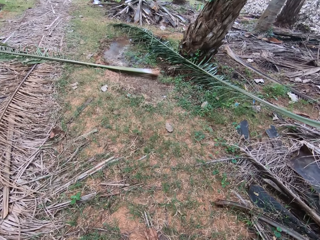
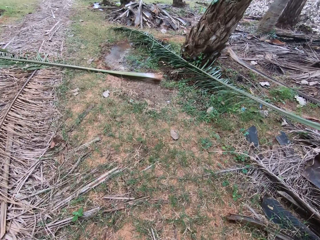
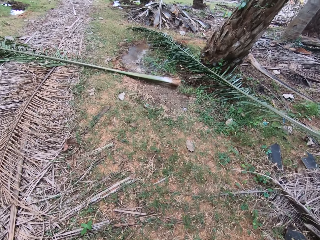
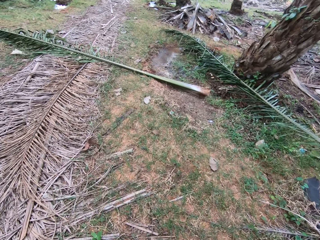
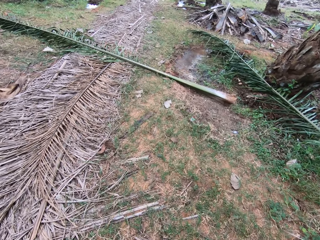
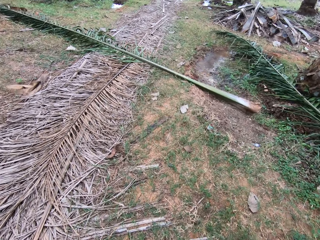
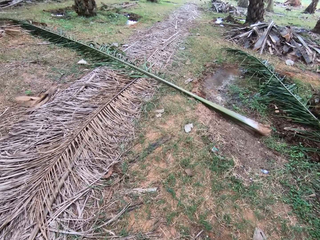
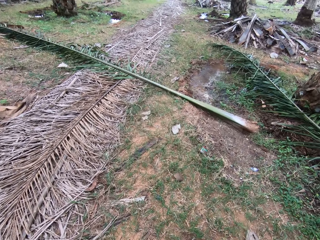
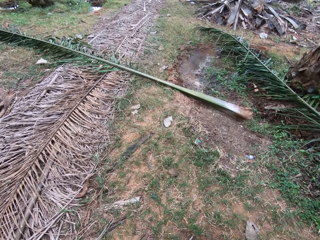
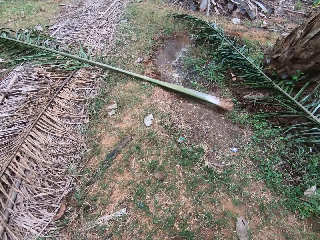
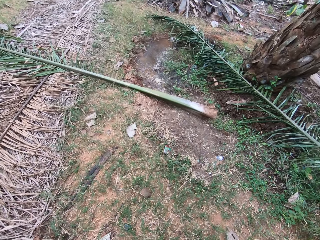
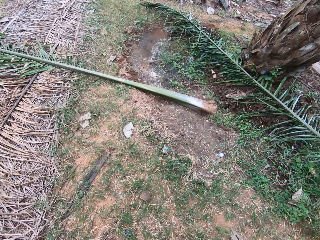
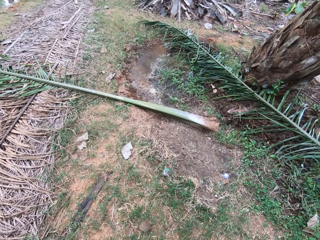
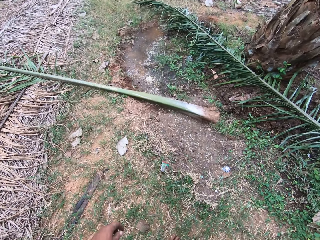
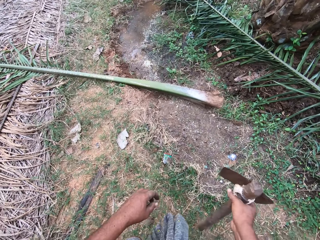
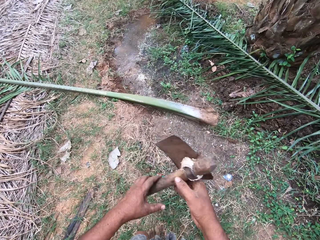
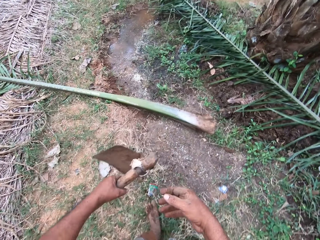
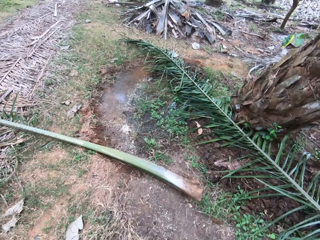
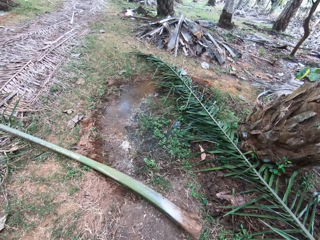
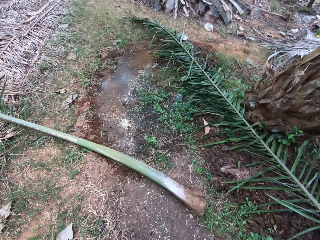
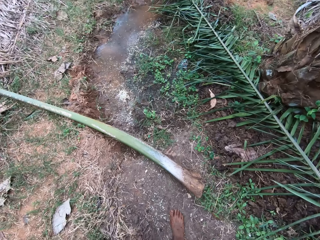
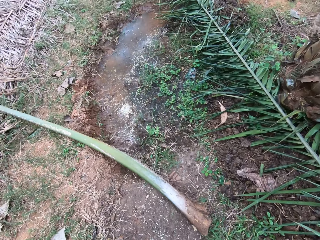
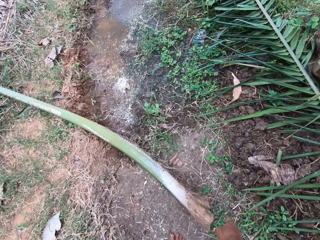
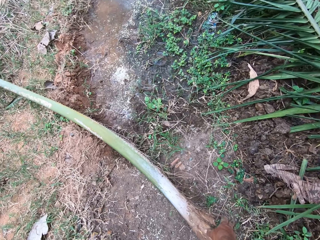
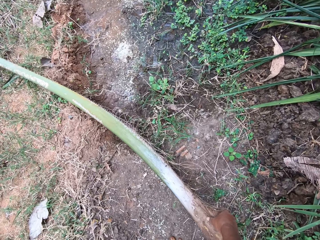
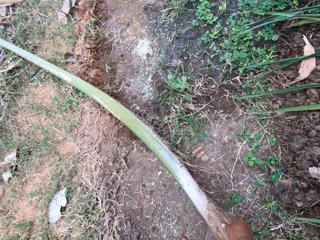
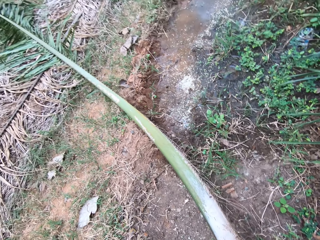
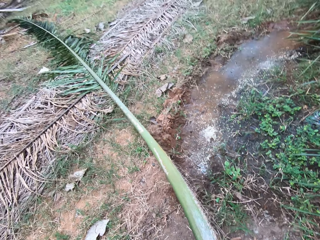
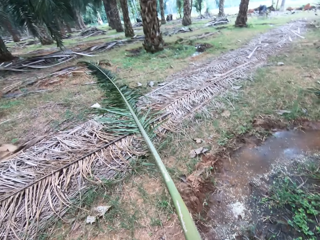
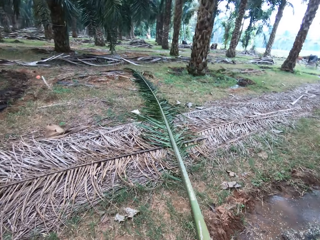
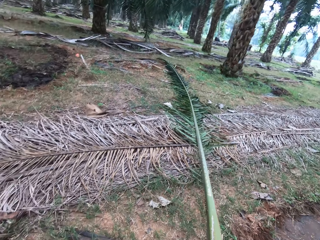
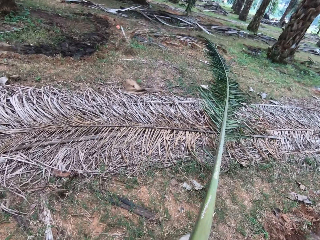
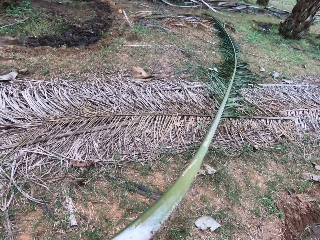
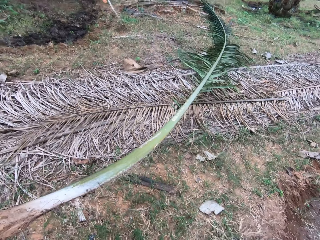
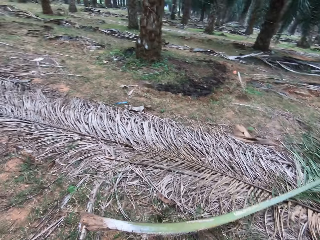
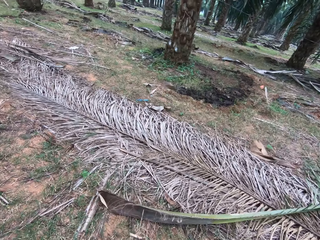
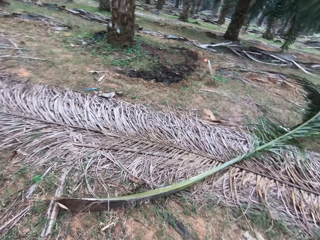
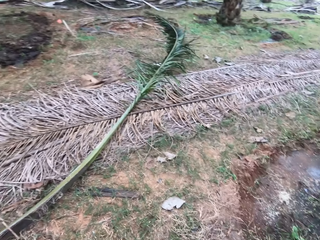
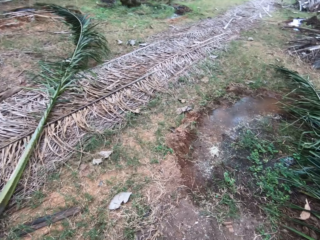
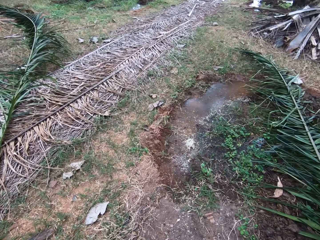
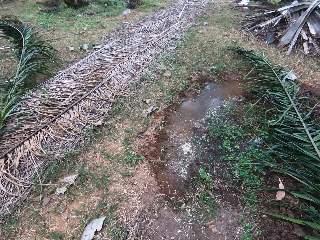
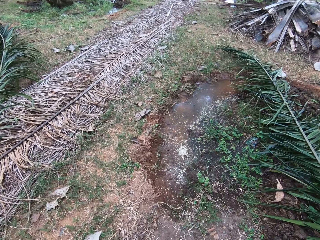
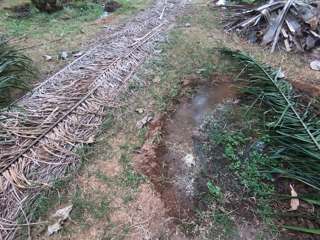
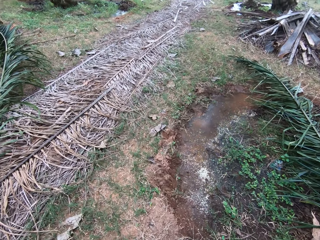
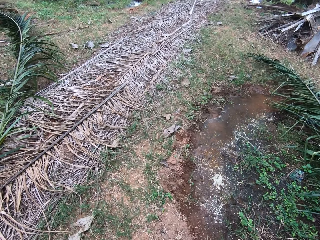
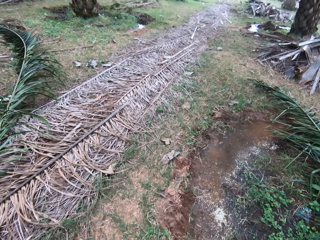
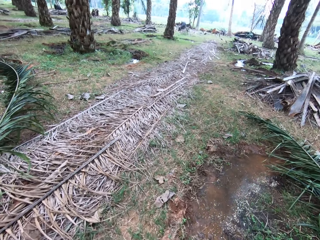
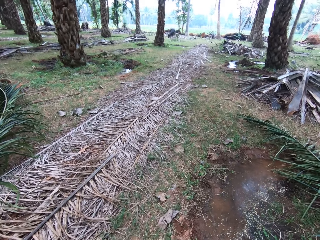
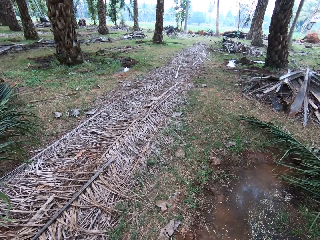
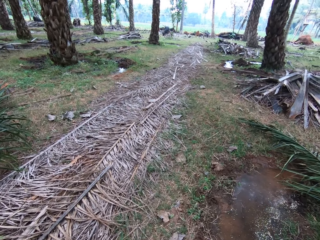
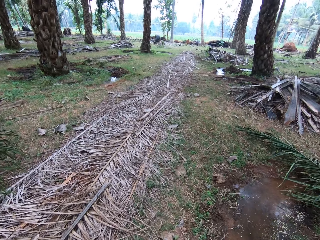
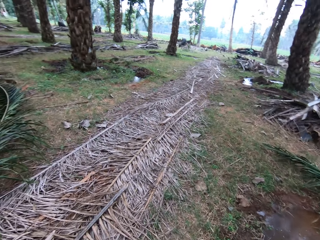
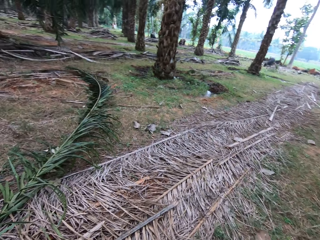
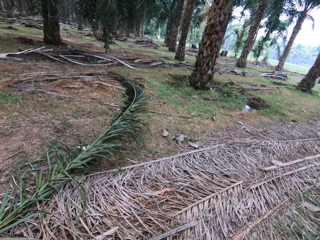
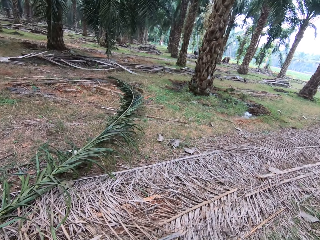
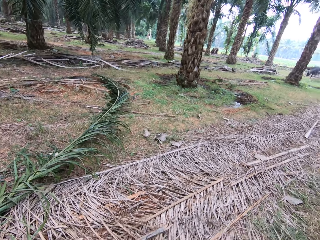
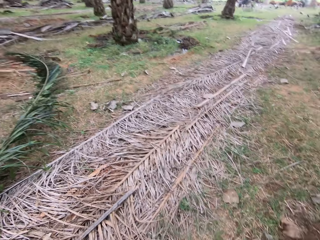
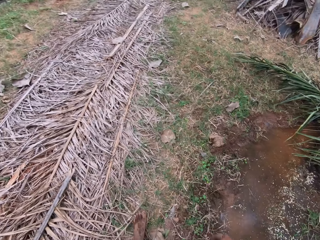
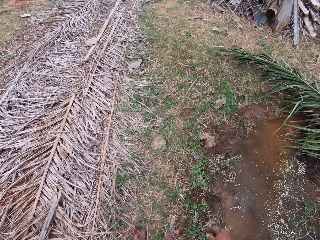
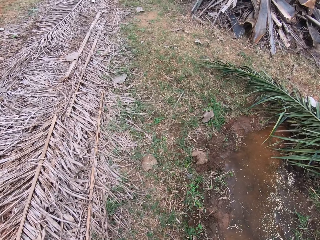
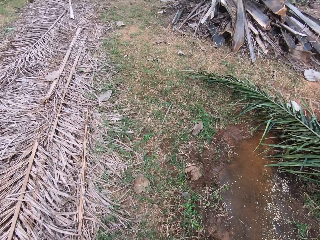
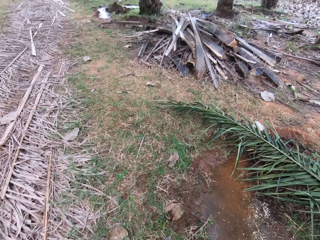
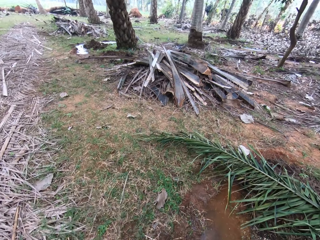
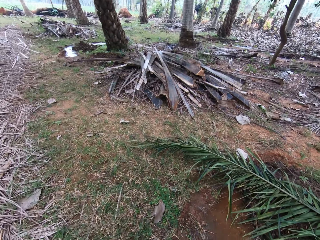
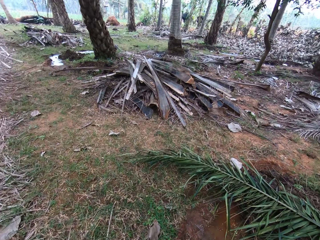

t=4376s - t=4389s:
The camera wearer exchanges the hoe in the hands. They pick up a tree branch on the ground. They walk in the farm. They drag the tree branch on the ground. They drop the branch on the ground. They pull a leaf in the farm and drop the leaf. They work around the farm. They walk in the farm.

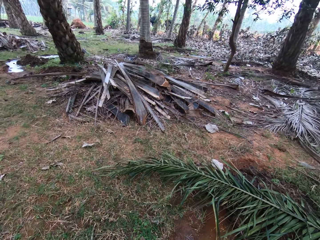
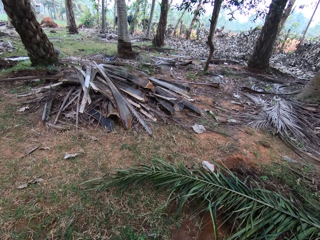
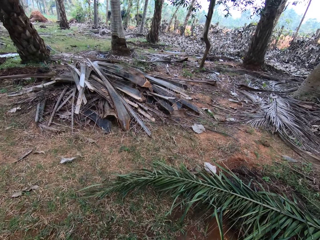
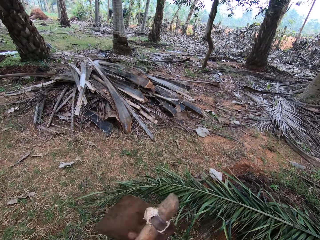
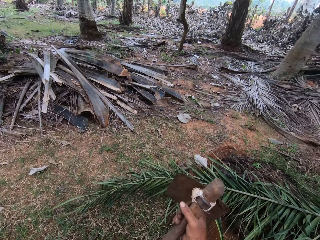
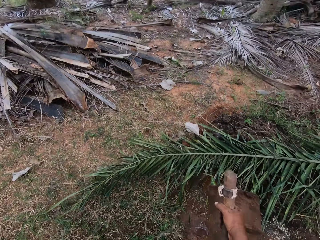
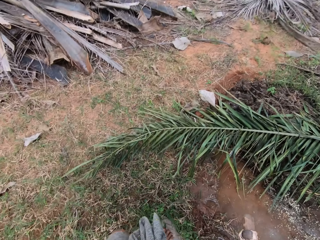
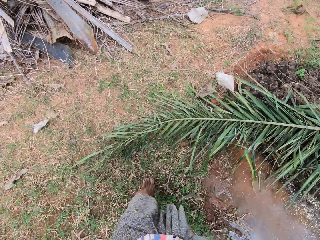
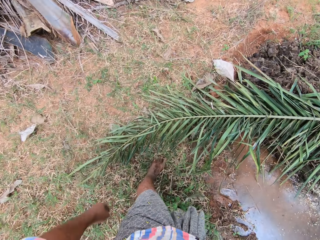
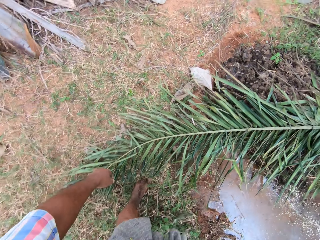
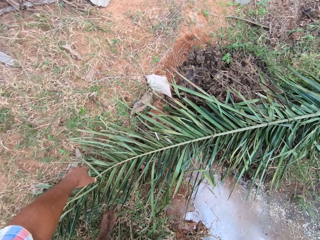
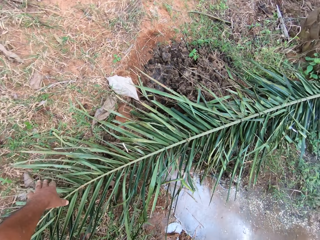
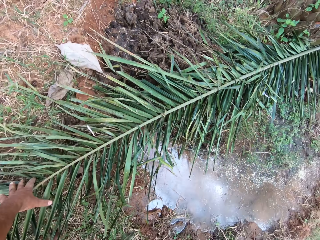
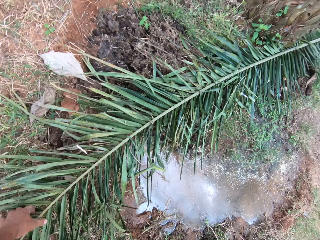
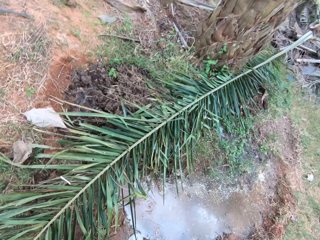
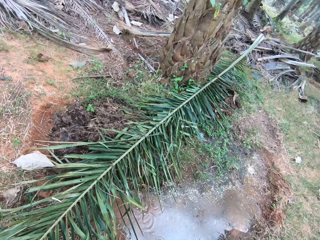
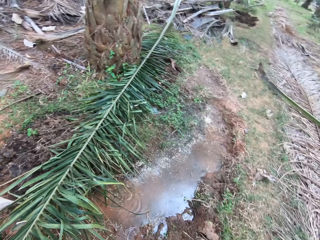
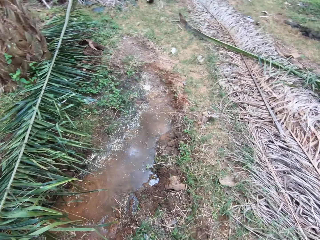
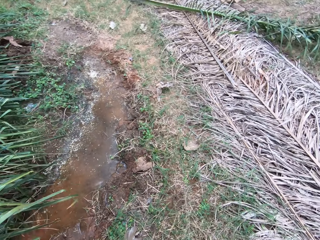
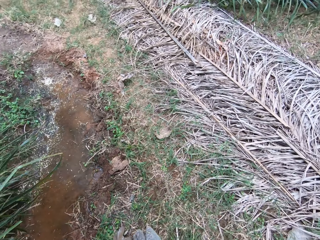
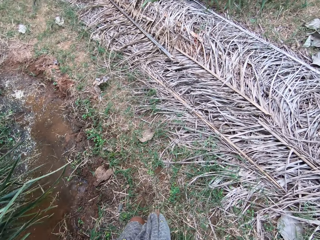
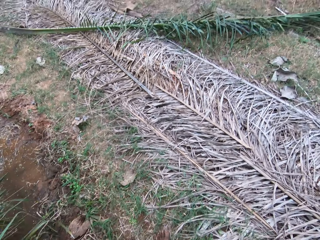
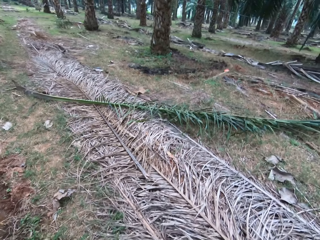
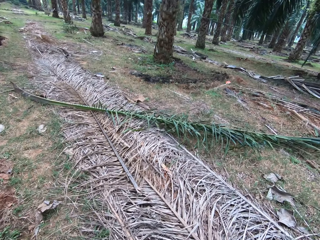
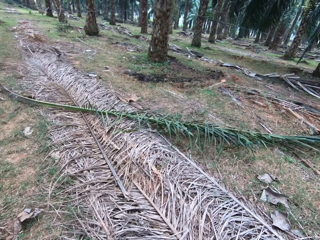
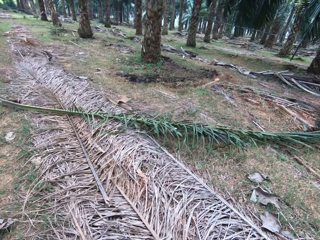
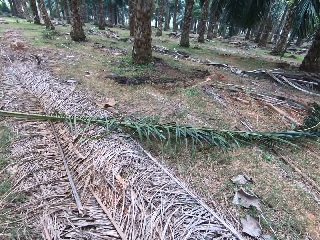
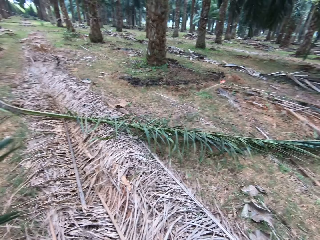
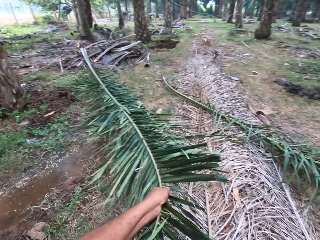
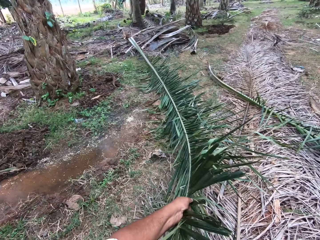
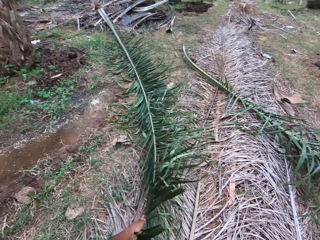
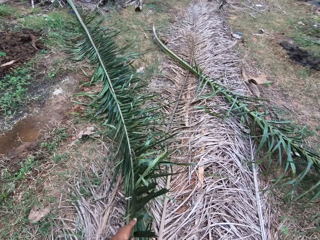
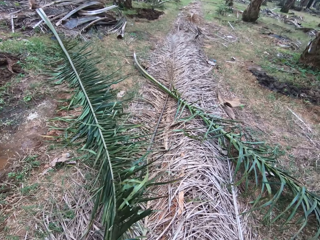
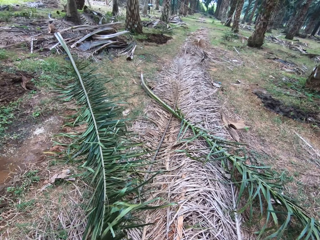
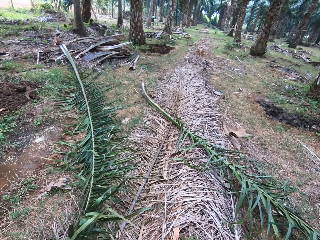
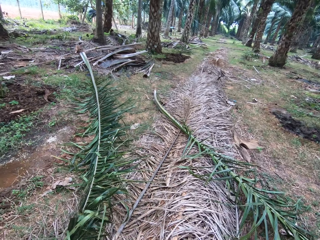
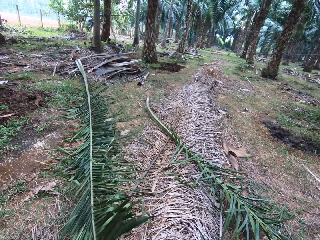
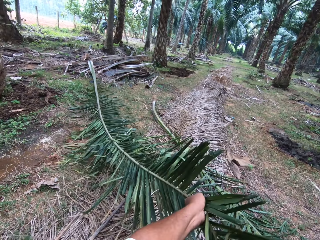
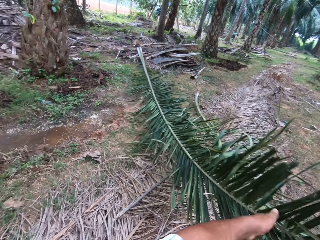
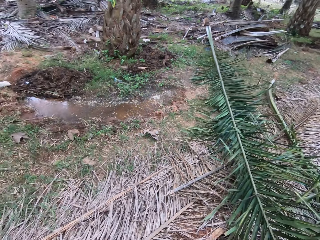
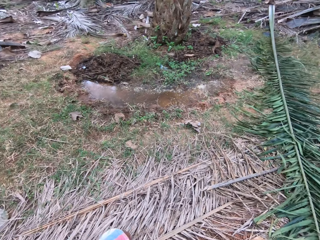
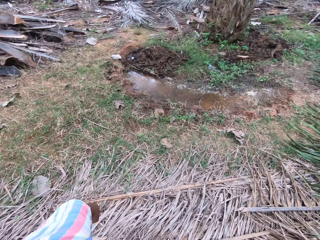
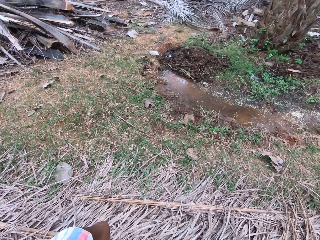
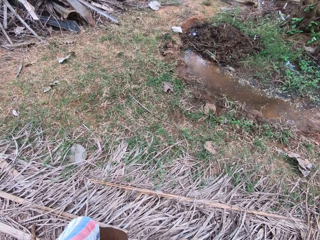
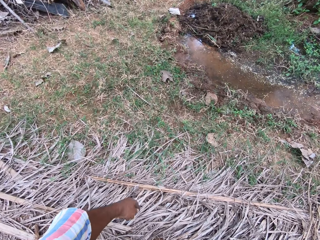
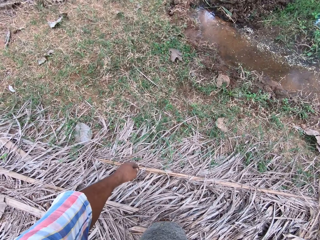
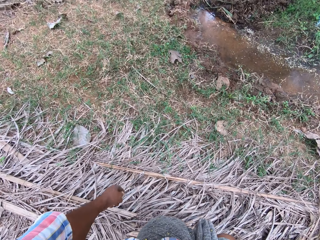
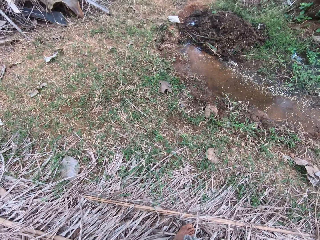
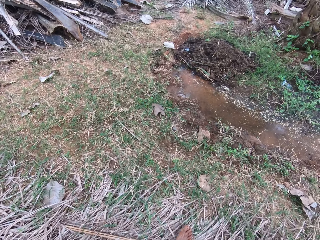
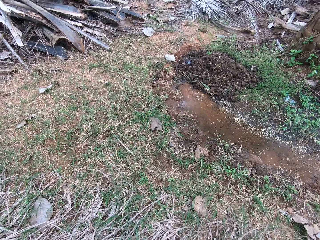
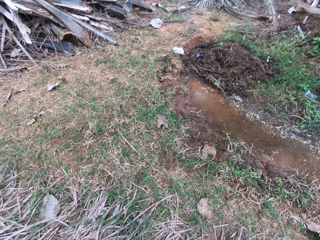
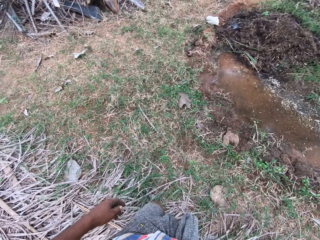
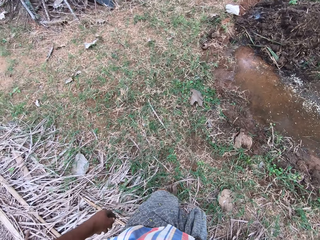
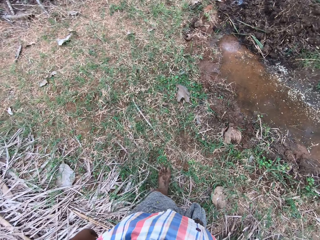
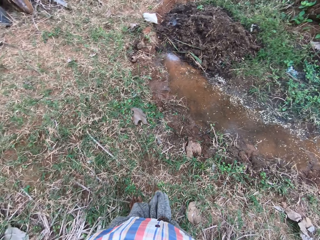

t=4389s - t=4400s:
The camera wearer picks a tree branch or leaf on the ground. They put the leaf down. They pull the leaf on other leaves.
